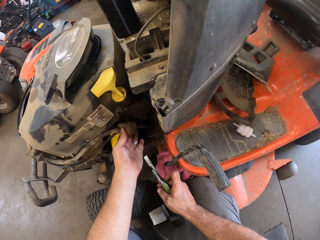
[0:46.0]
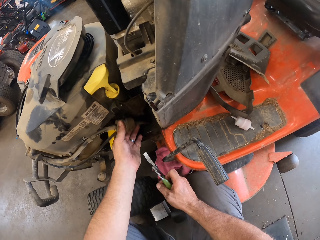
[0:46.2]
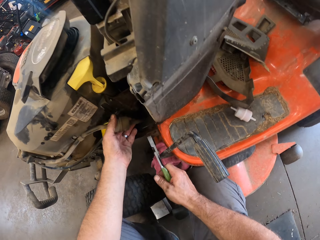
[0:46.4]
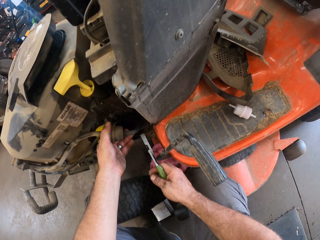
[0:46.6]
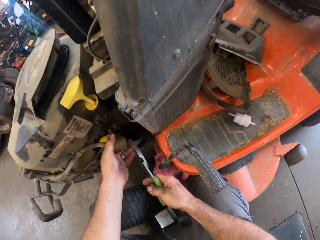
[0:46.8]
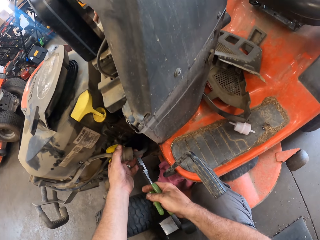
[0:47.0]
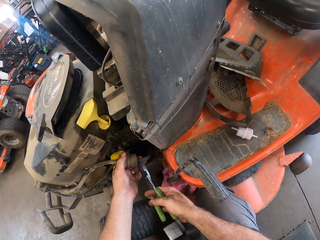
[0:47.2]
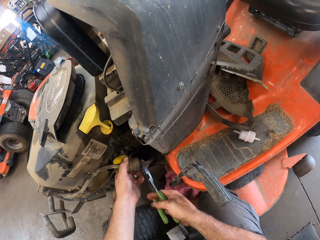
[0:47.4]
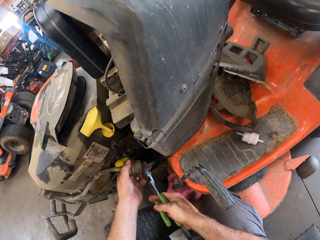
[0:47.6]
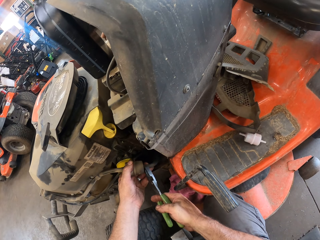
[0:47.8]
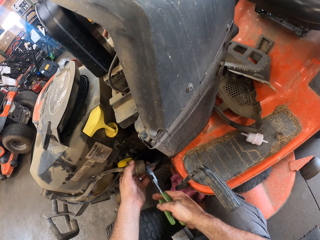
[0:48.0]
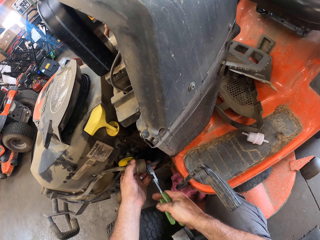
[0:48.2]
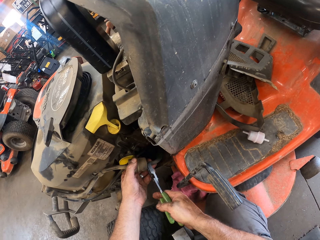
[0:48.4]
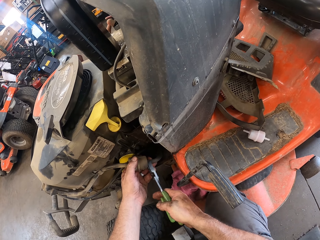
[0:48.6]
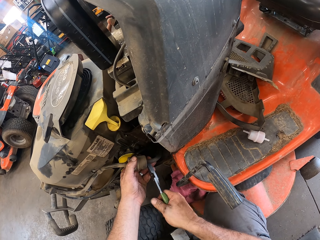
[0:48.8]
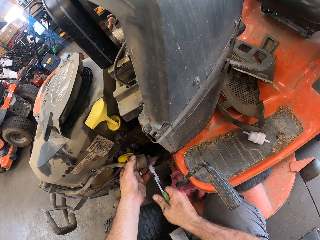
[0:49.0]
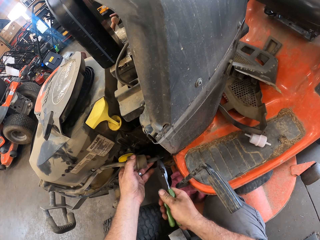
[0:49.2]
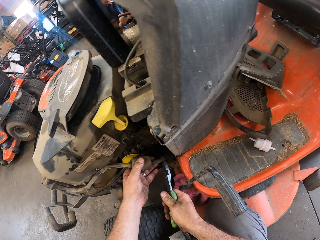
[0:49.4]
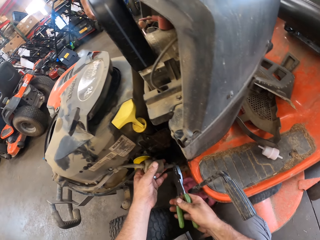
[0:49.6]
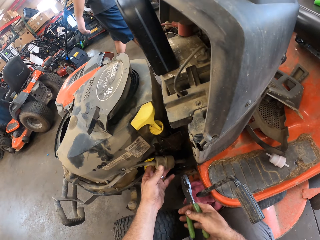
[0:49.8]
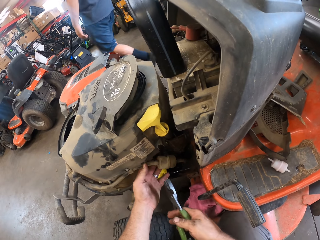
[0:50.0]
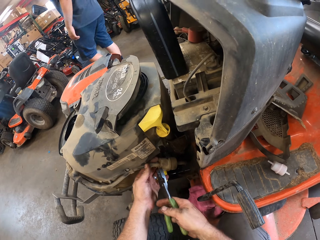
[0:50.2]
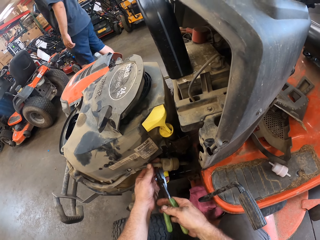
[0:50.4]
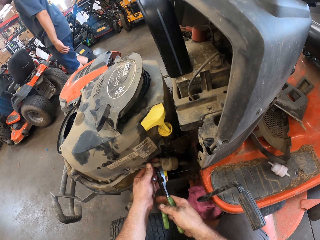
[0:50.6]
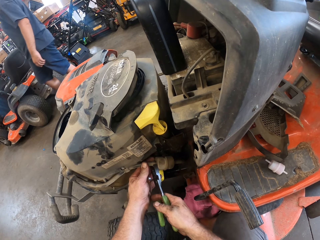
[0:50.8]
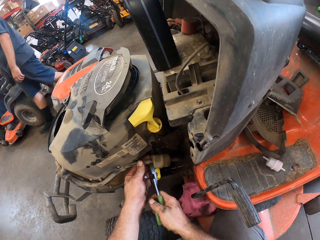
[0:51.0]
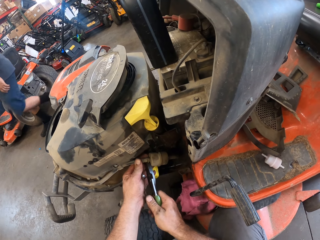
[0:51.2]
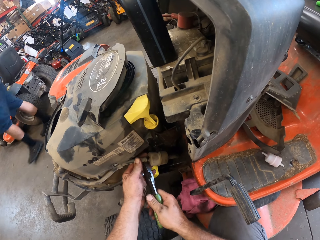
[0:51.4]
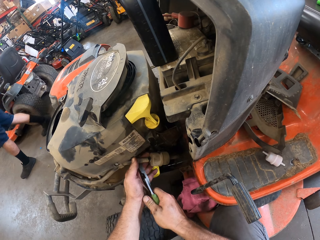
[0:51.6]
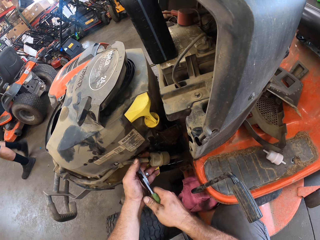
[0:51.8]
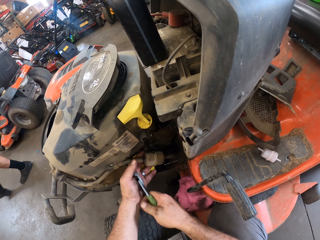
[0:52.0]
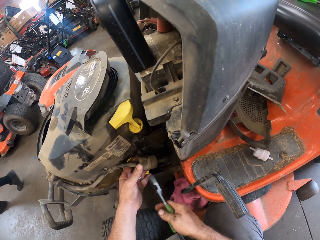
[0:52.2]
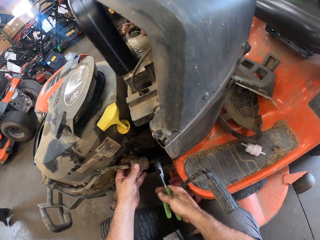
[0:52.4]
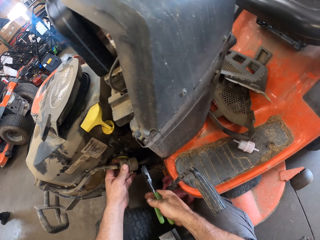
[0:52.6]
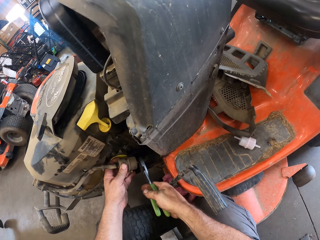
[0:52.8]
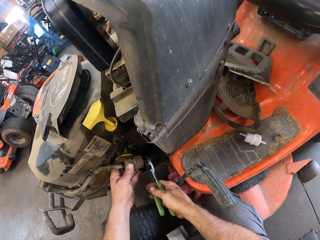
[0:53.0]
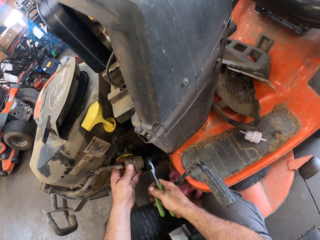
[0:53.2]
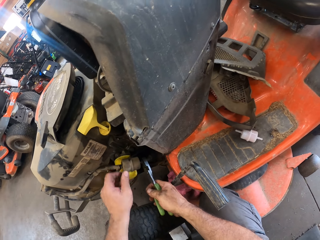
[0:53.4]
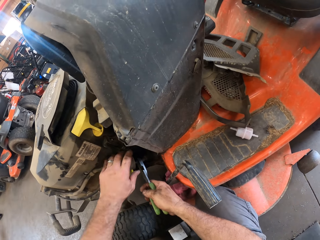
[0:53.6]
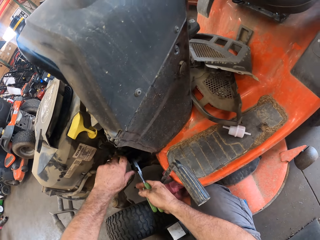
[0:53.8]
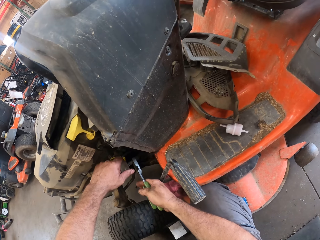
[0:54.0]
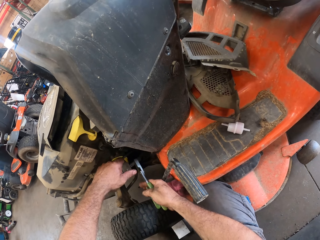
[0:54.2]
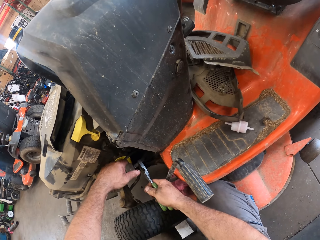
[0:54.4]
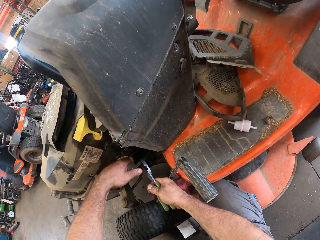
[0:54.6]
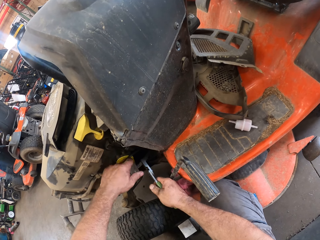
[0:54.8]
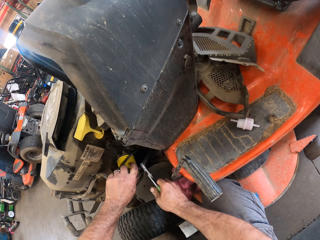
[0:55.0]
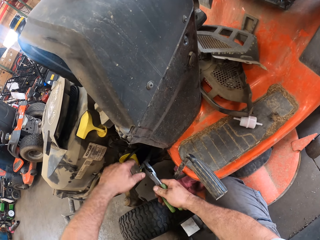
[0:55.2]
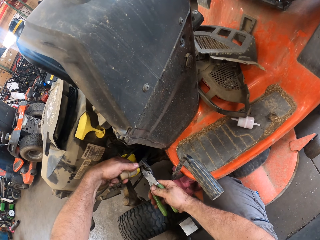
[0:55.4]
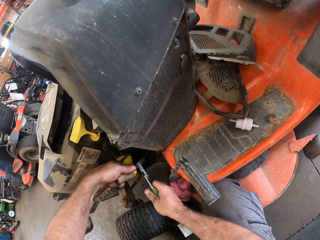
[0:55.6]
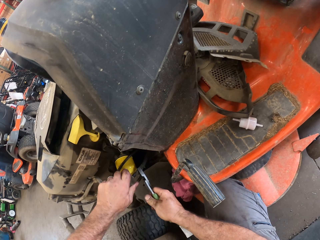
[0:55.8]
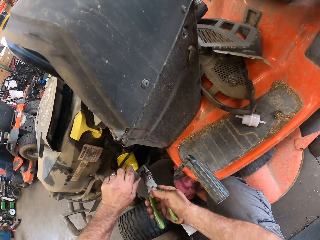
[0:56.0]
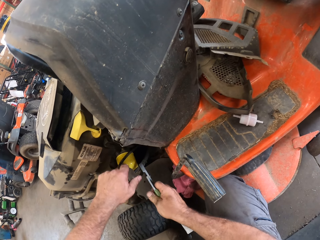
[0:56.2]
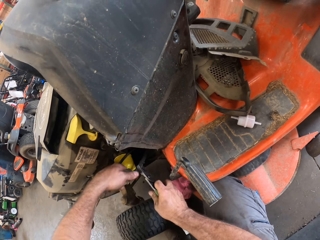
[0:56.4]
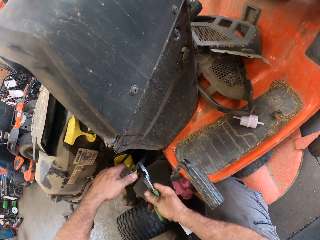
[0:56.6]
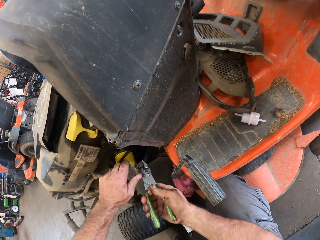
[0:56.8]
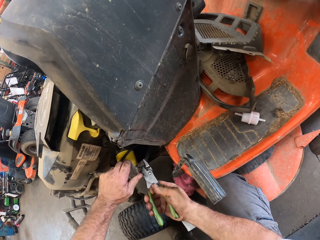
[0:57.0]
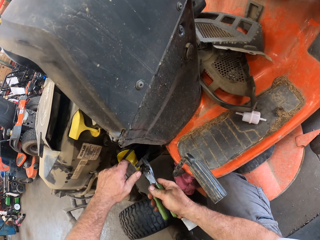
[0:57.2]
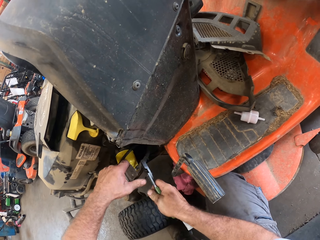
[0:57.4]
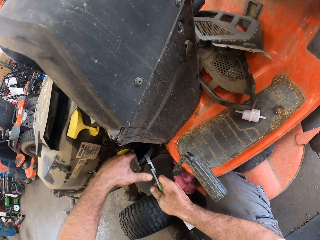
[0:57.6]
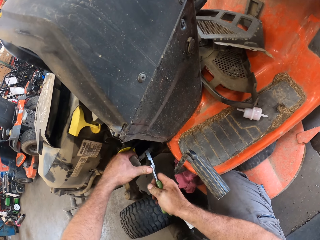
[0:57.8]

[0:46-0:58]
The camera wearer transfers the plier from his right hand to his left hand. He holds a pipe. He grabs an old fuel filter on the lawn mower with his left hand. He fixes the pipe.

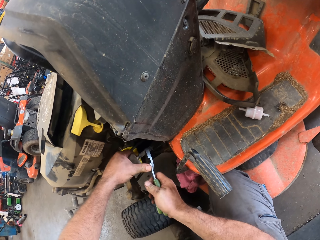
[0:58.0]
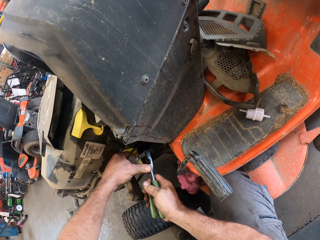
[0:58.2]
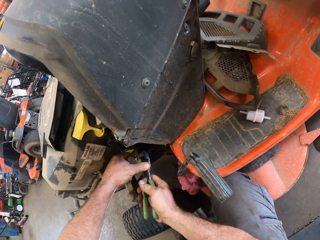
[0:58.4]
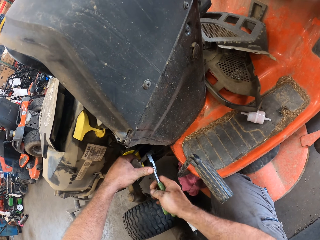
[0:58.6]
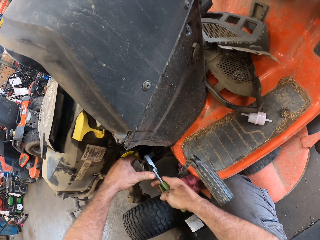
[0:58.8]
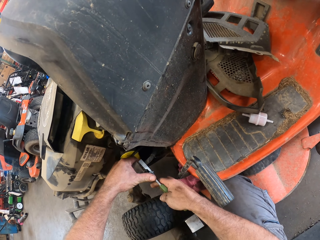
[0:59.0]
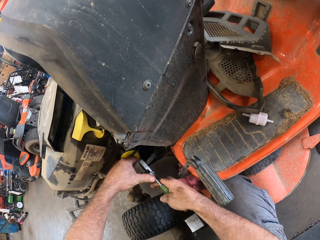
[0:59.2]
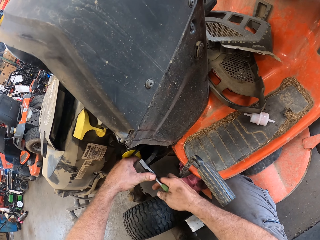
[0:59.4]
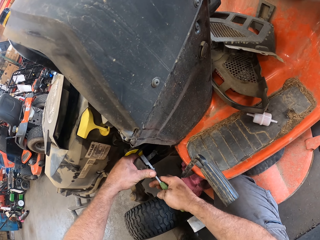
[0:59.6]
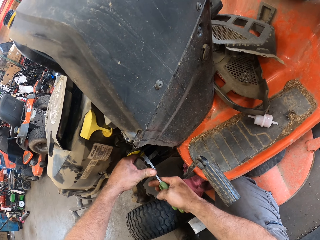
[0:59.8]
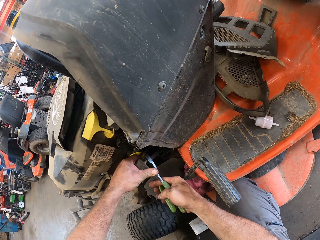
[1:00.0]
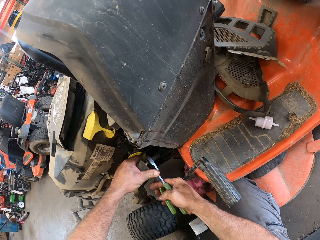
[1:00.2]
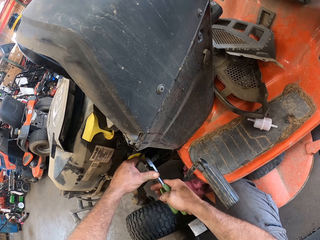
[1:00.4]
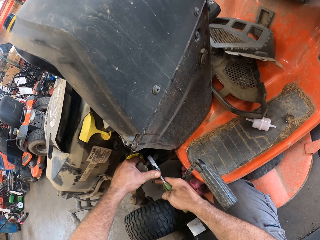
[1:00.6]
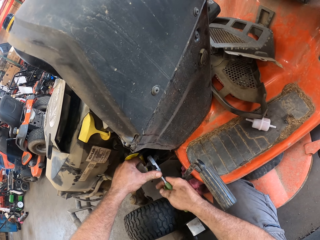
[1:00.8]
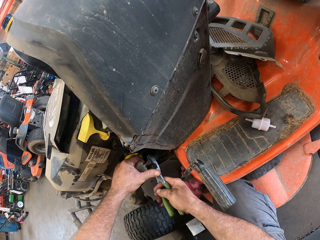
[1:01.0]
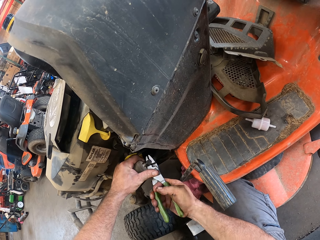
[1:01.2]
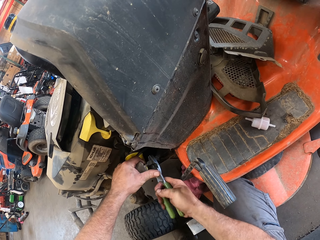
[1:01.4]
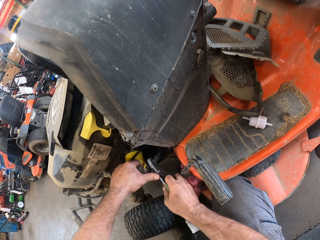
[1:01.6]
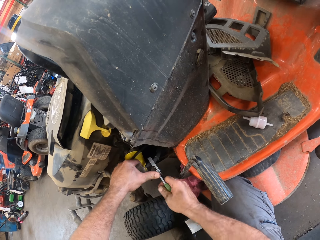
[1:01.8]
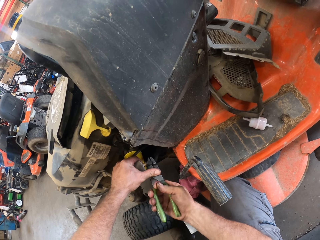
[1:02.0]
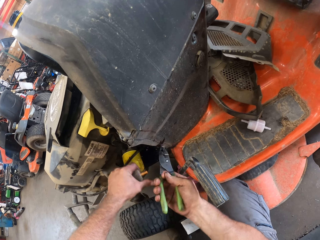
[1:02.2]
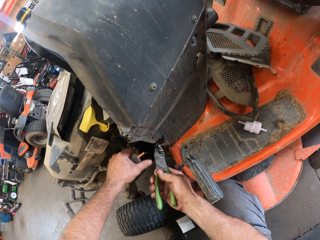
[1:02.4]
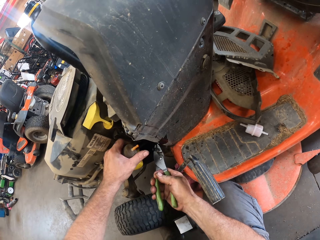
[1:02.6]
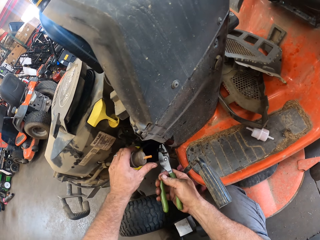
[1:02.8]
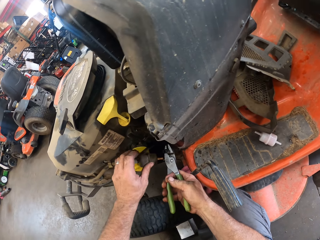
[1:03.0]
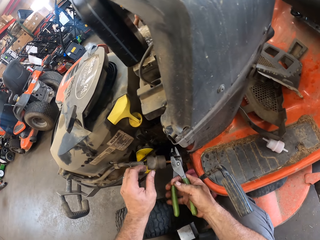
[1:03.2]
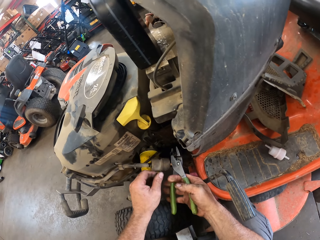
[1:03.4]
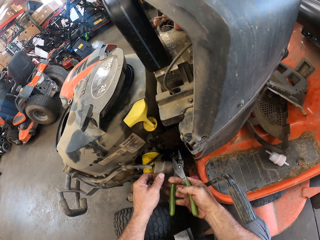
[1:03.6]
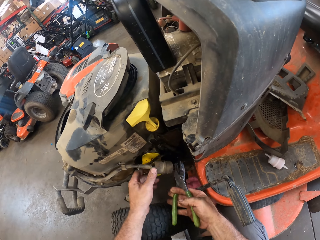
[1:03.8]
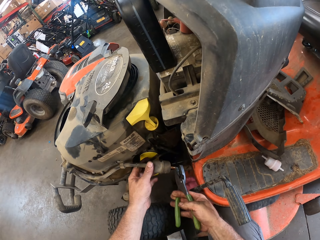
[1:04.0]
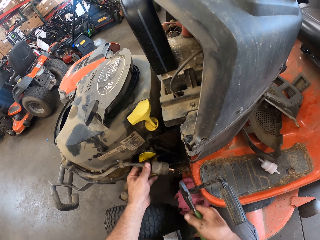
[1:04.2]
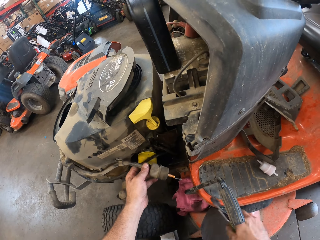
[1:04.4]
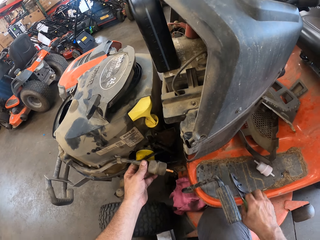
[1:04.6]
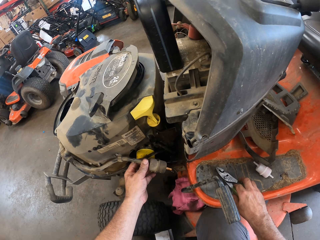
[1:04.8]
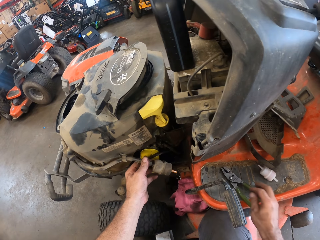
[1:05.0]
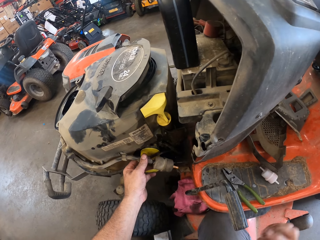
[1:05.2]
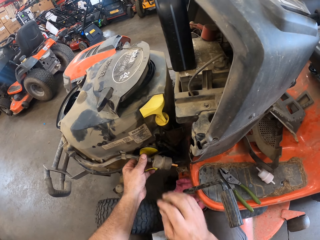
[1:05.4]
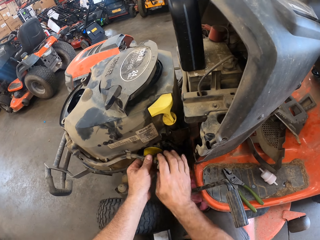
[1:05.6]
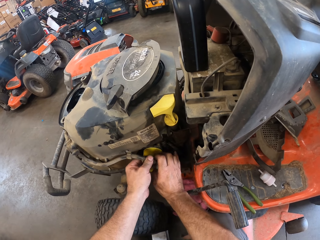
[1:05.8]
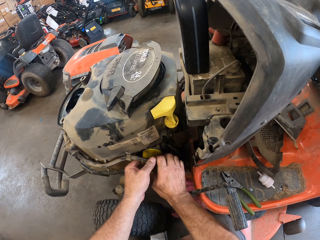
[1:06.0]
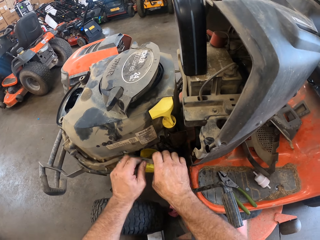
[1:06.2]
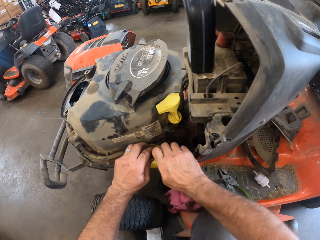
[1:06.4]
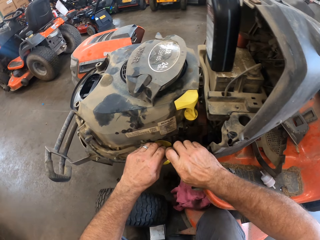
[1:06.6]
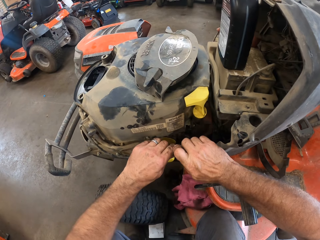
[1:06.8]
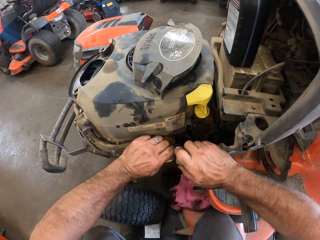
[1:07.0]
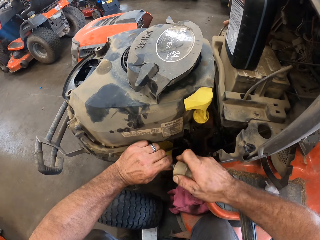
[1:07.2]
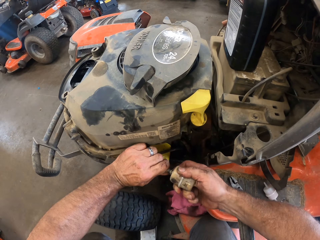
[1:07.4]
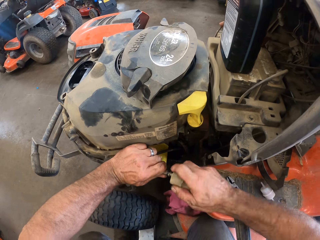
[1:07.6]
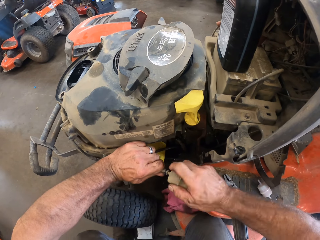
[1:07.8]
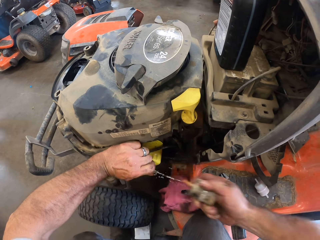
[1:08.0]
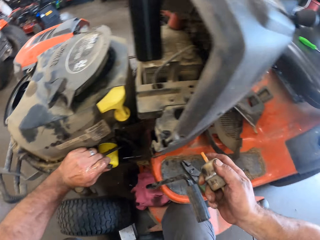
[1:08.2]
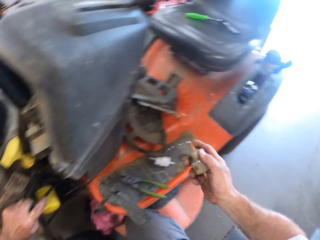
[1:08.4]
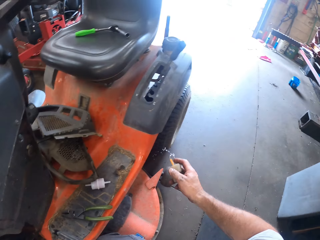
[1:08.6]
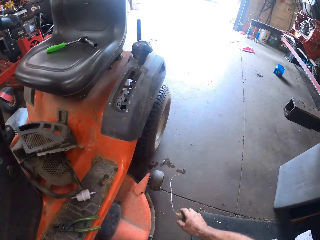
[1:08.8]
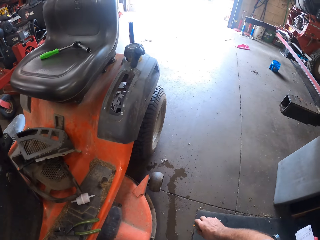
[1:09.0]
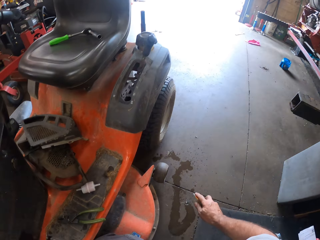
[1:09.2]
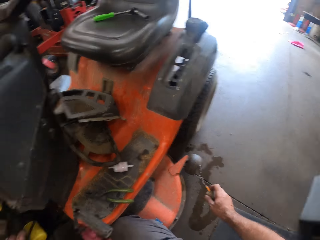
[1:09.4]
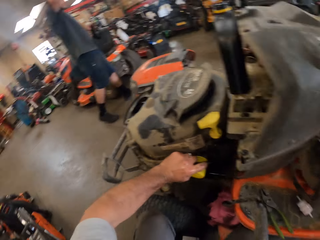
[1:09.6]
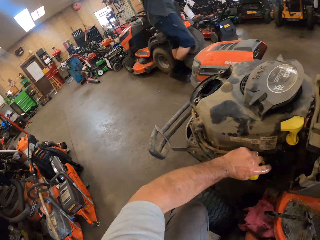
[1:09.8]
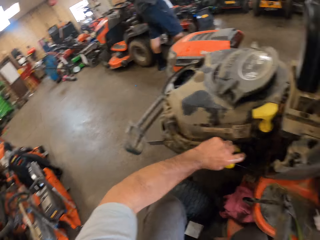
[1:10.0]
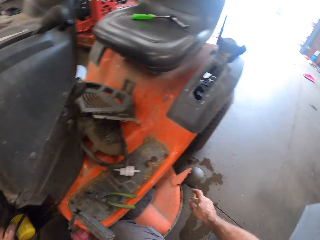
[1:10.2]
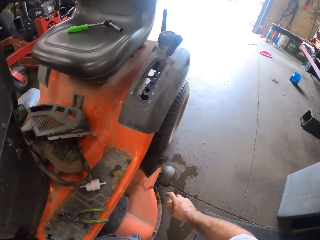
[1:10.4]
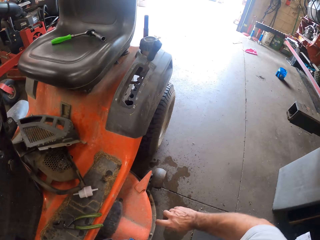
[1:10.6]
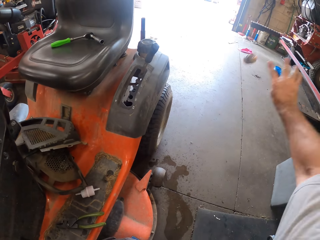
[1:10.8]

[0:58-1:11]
The camera wearer detaches the old fuel filter with the plier in his right hand. He separates the pipe. He drops the plier on the lawn mower with his right hand. He detaches the other side of the old fuel filter with both hands. He holds the old fuel filter with his right hand.
